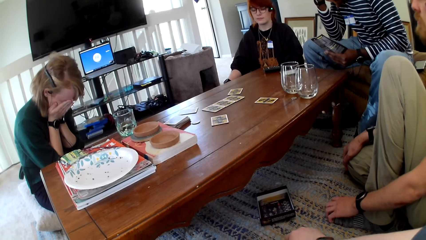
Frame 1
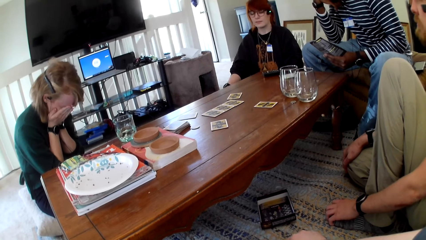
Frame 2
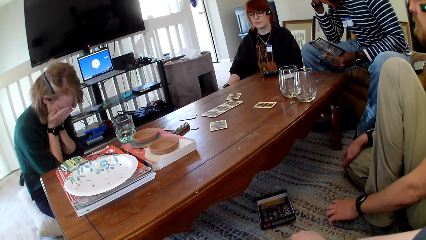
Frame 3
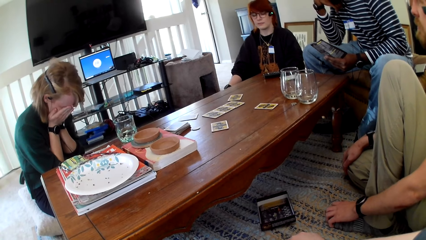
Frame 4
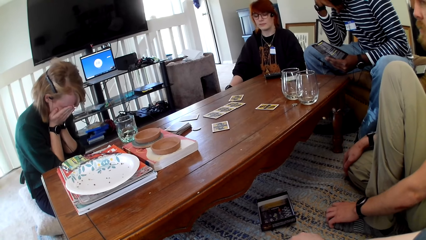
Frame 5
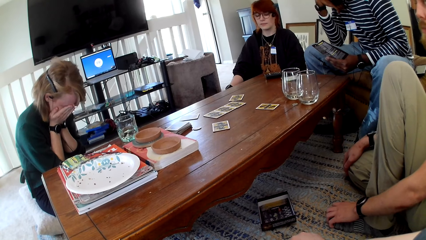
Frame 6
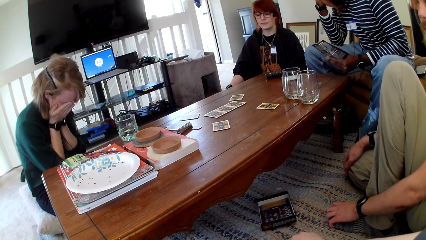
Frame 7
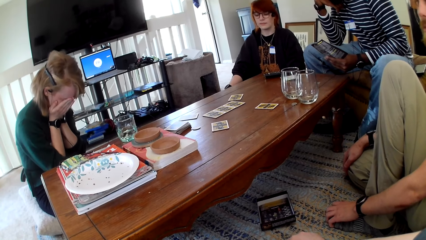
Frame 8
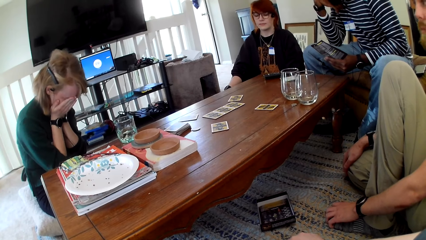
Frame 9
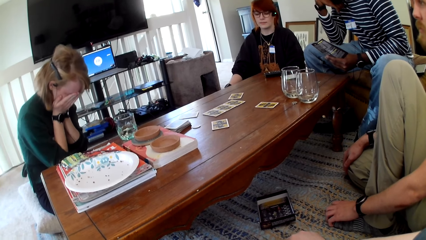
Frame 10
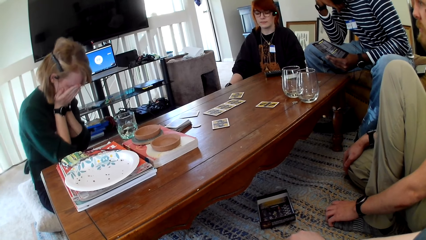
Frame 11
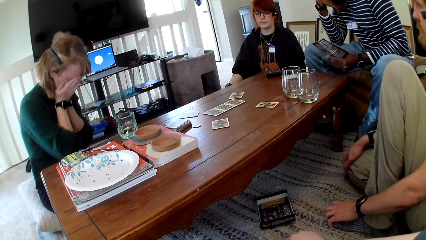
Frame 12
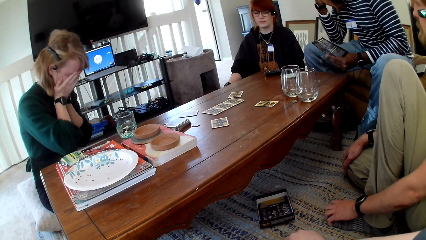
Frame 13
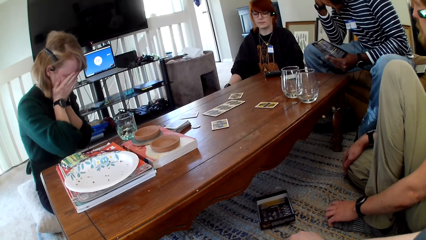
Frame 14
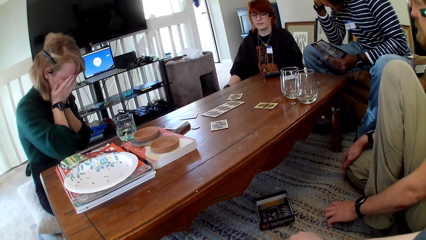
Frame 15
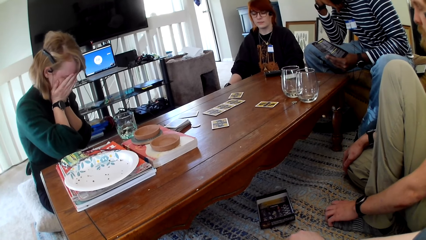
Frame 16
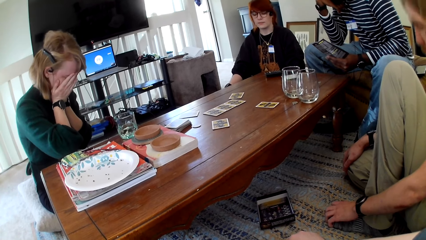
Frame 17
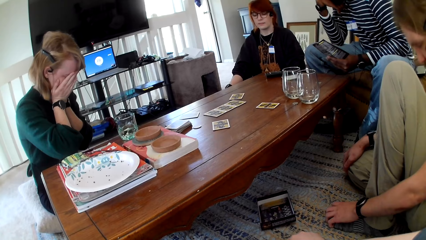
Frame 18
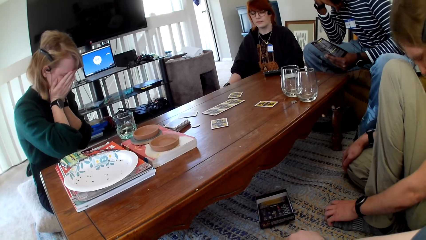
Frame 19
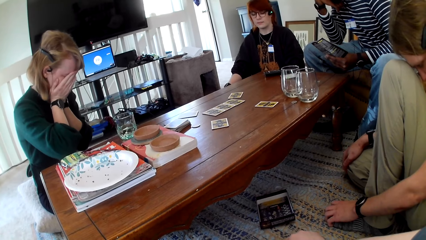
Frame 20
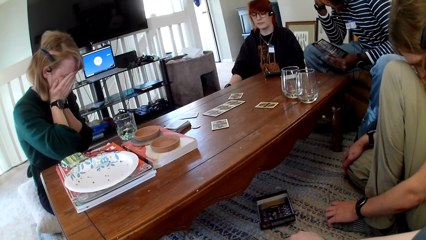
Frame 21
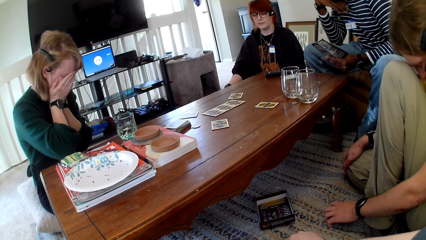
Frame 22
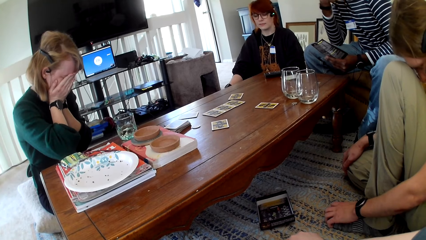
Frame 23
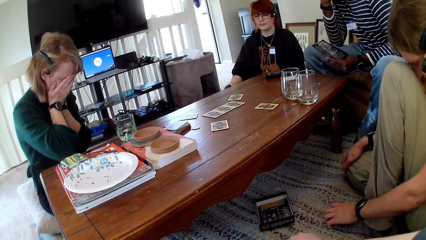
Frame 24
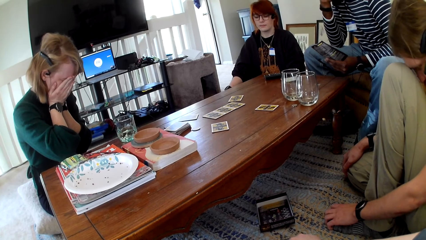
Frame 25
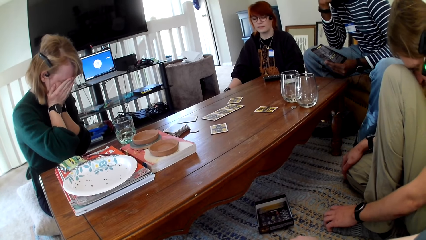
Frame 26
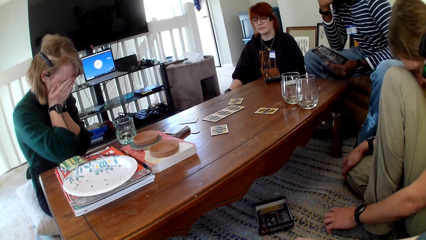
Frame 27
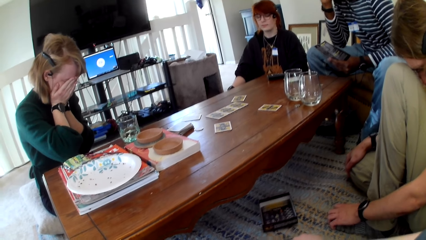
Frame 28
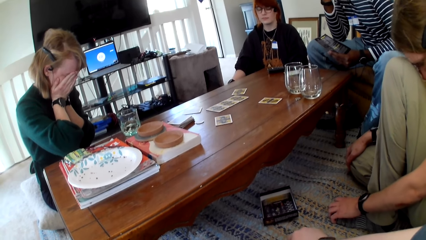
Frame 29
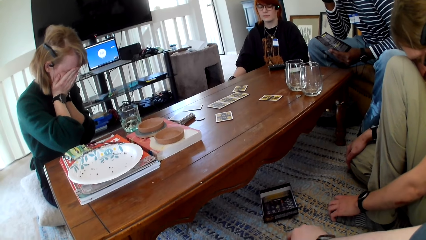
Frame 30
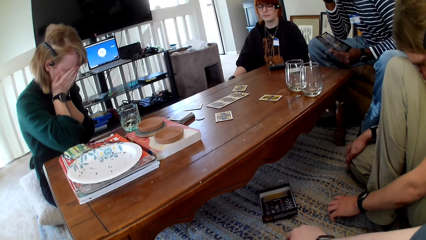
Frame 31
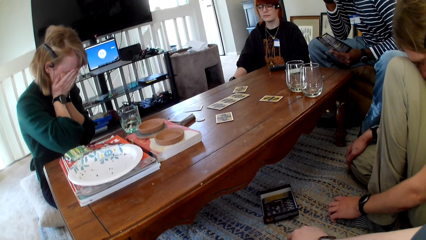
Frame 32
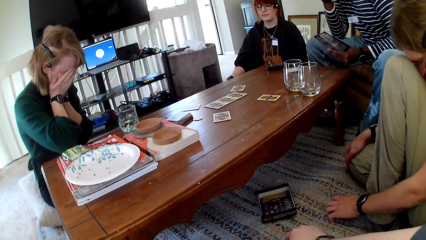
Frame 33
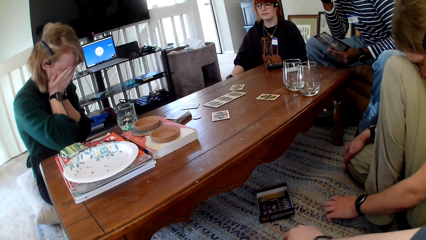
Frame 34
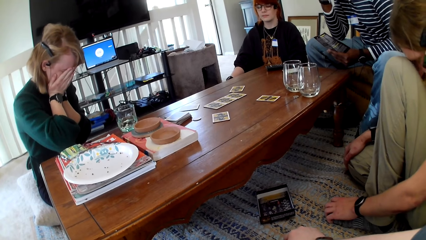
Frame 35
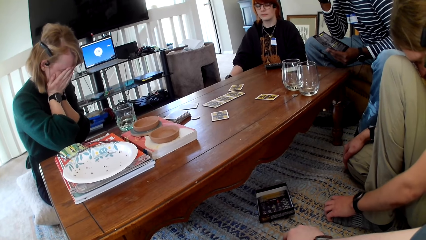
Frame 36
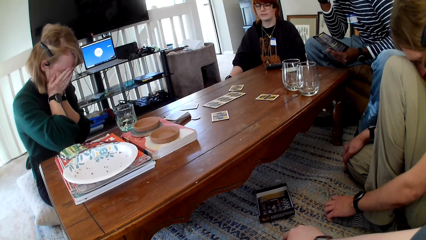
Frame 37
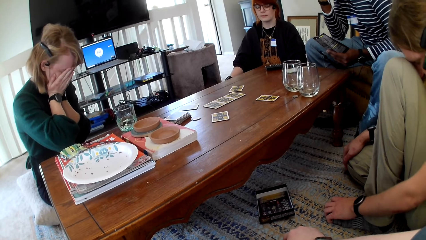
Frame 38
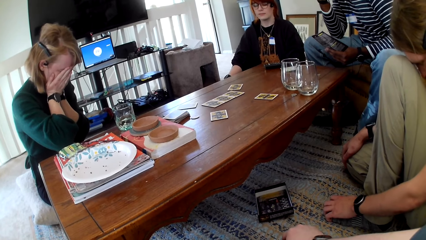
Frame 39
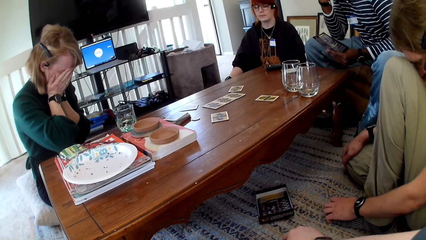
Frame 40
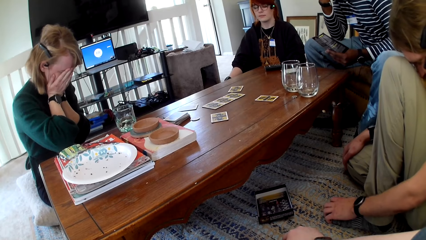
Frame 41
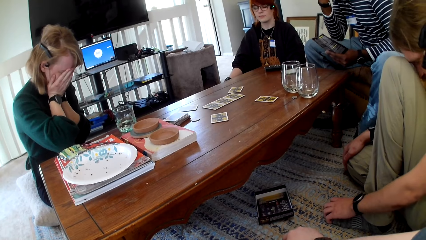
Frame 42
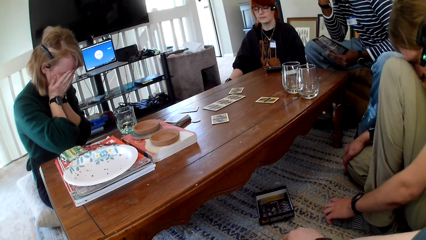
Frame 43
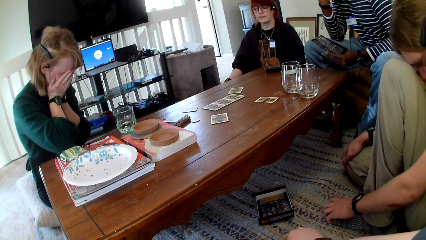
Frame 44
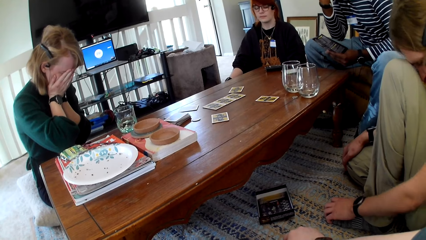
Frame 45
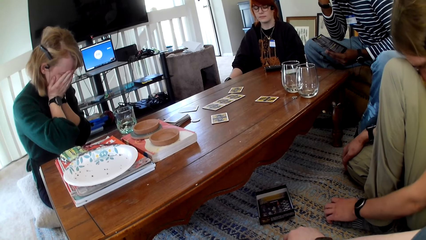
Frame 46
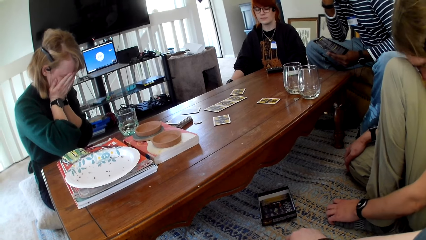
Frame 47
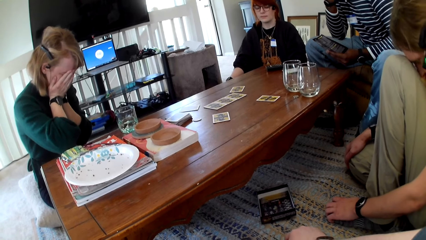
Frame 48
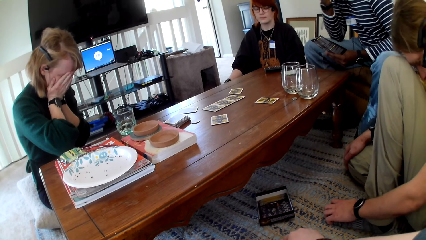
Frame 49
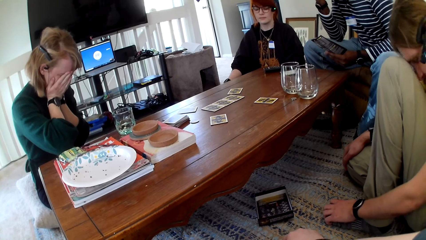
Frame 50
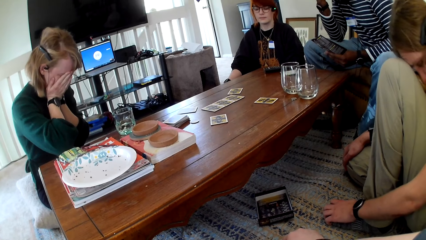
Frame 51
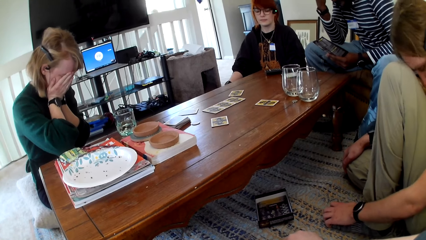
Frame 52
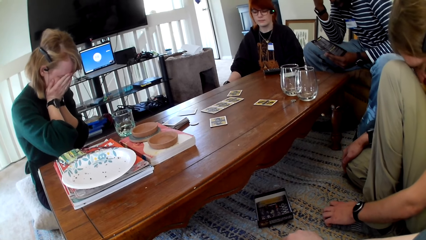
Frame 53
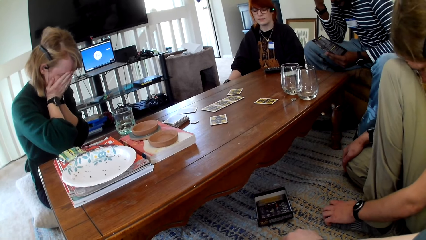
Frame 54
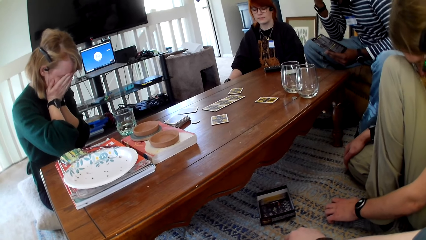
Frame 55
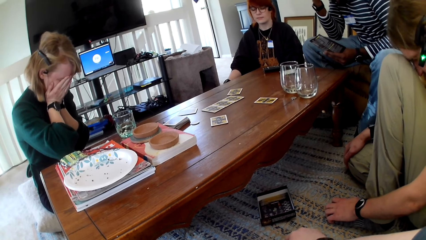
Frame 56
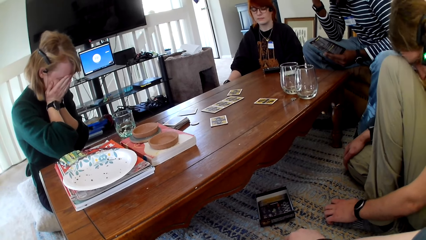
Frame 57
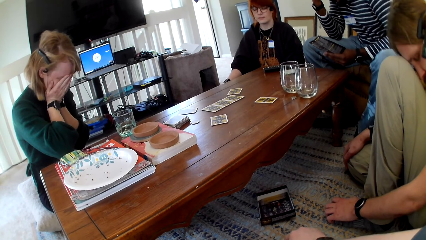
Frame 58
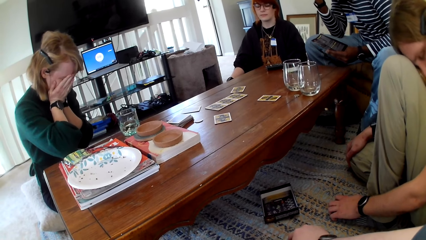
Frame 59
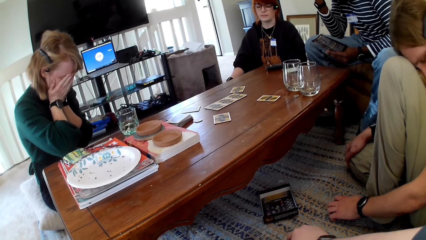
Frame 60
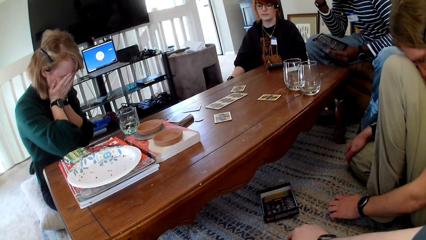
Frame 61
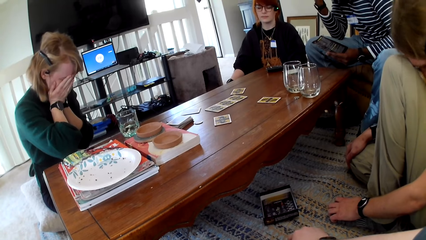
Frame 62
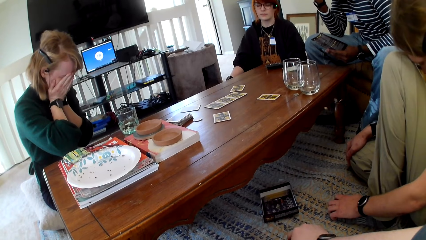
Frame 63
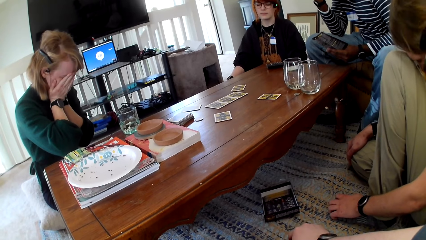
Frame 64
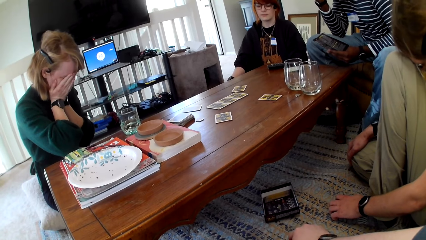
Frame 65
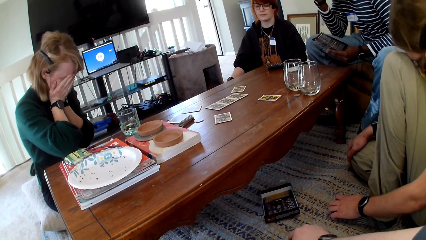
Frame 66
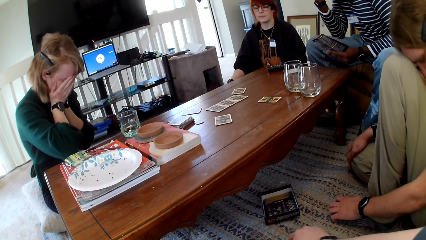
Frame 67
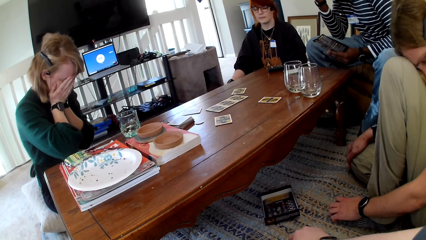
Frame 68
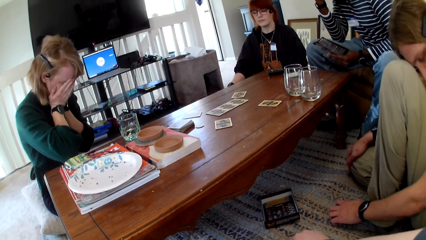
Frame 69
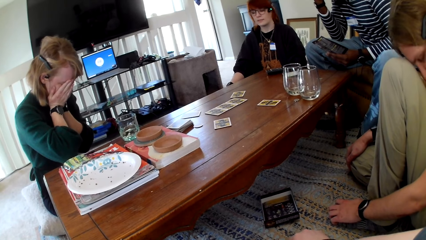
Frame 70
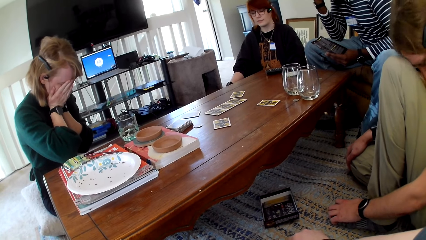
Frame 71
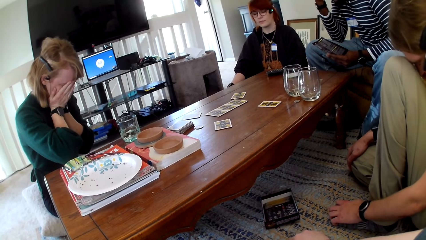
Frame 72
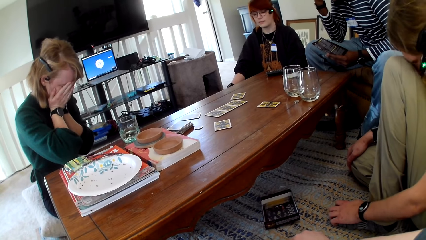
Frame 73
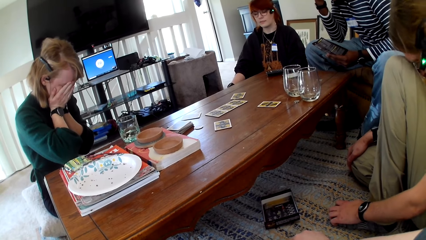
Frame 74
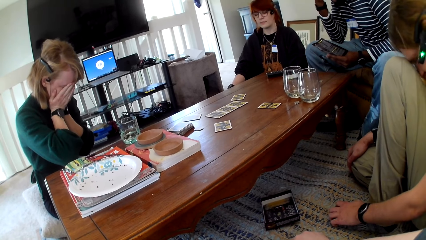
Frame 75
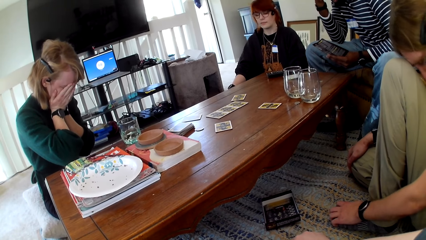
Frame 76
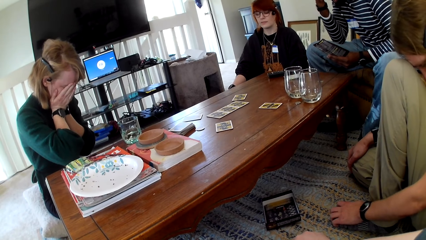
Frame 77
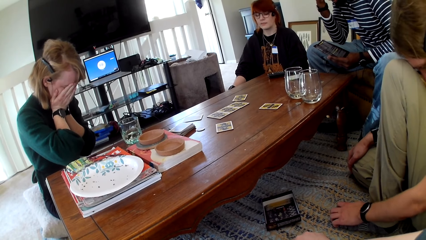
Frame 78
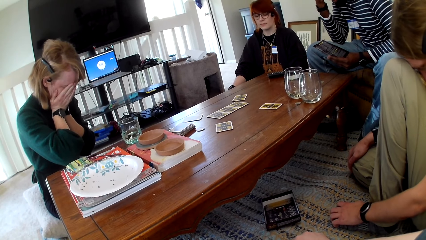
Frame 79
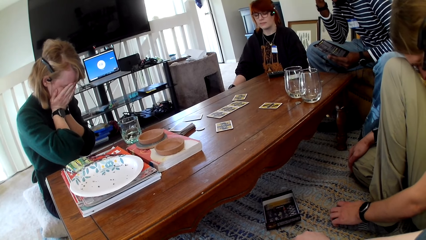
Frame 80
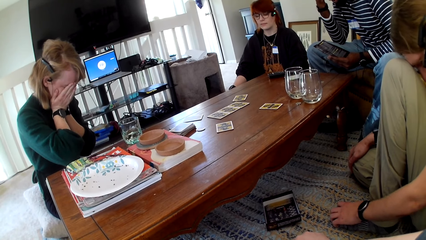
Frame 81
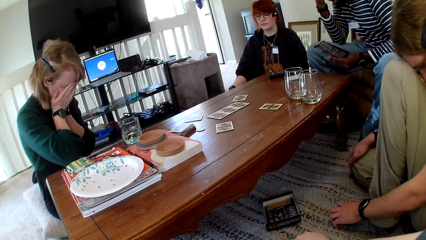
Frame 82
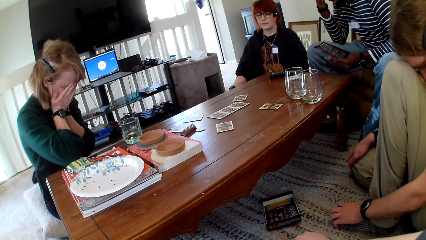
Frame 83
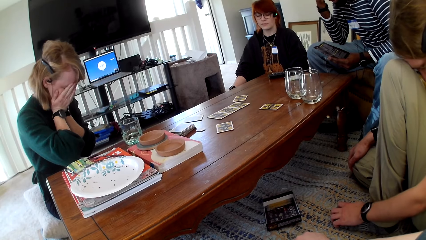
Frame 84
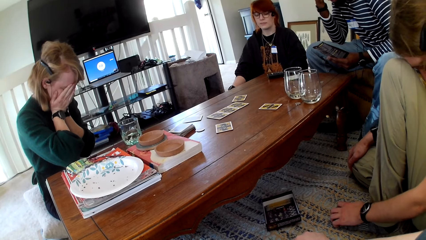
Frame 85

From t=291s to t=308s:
A person touches a leg.
